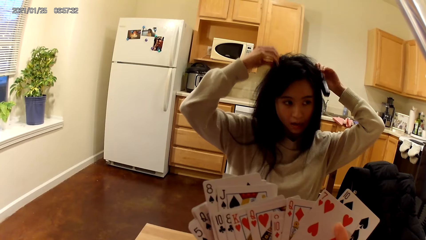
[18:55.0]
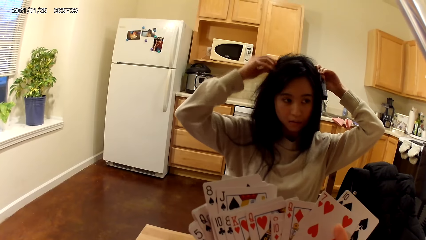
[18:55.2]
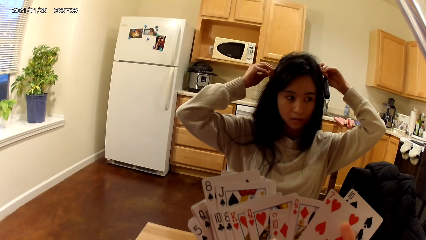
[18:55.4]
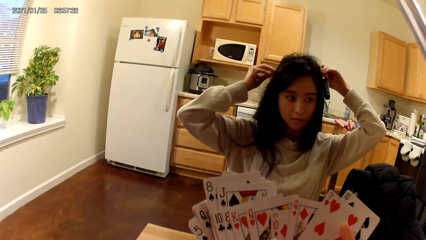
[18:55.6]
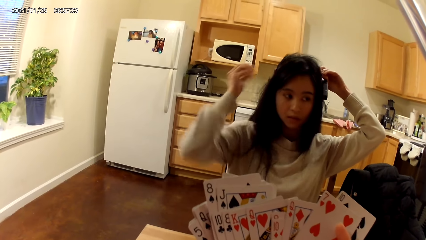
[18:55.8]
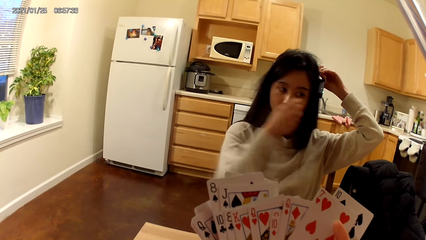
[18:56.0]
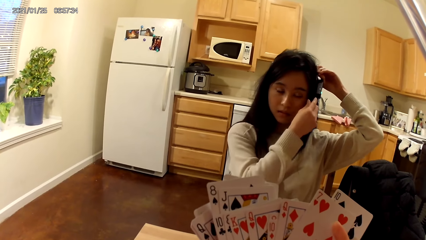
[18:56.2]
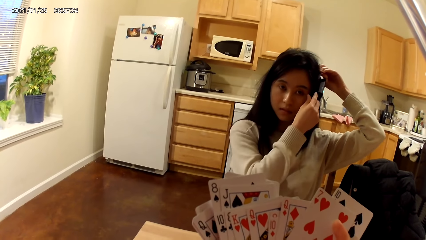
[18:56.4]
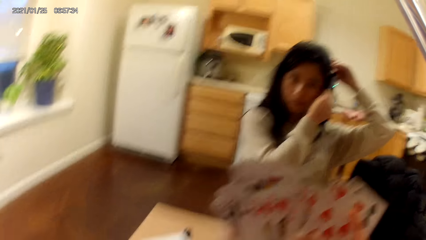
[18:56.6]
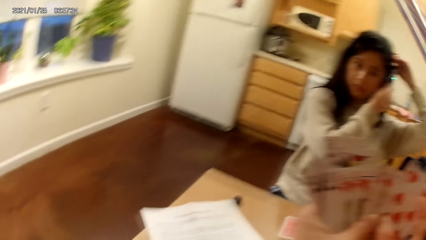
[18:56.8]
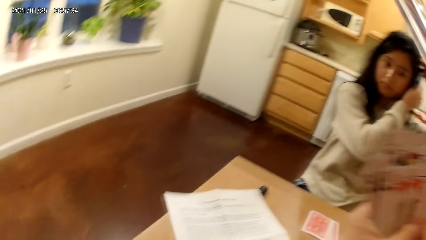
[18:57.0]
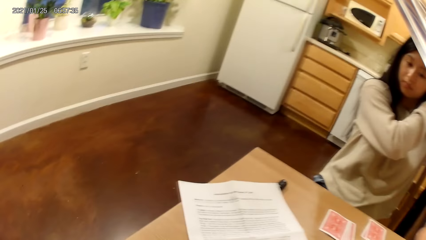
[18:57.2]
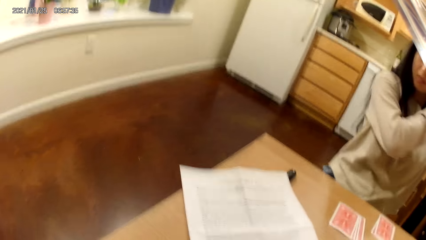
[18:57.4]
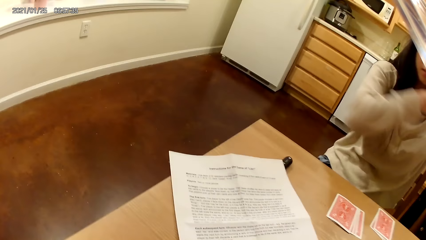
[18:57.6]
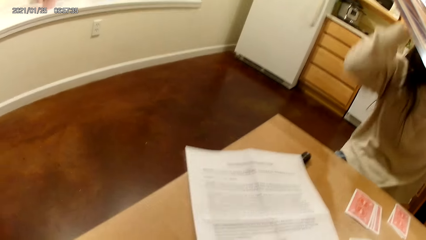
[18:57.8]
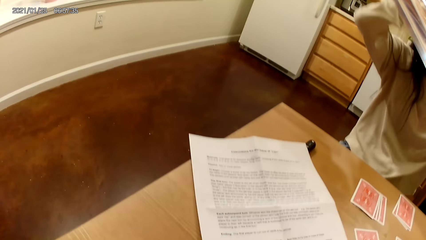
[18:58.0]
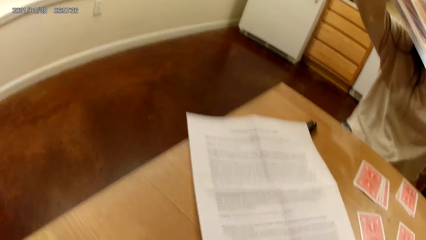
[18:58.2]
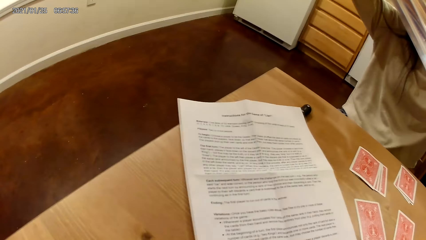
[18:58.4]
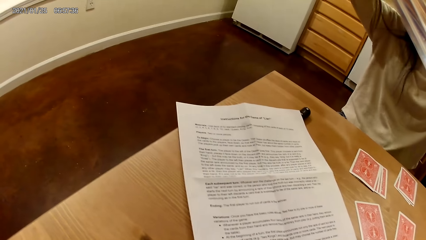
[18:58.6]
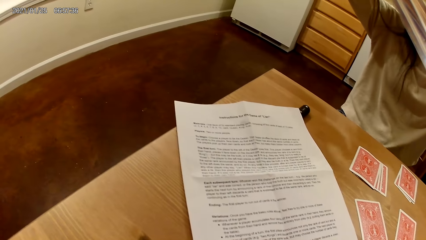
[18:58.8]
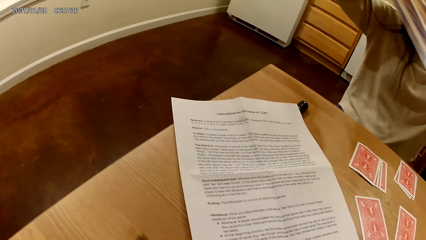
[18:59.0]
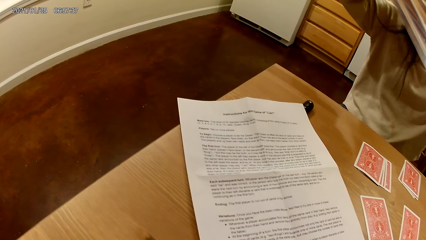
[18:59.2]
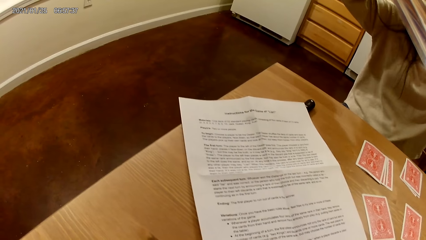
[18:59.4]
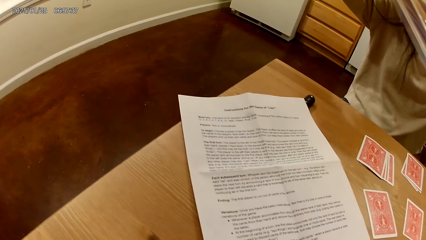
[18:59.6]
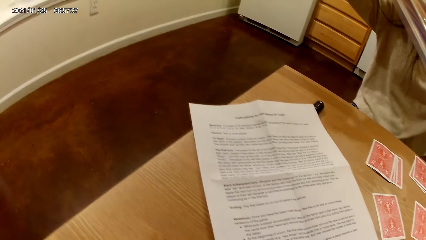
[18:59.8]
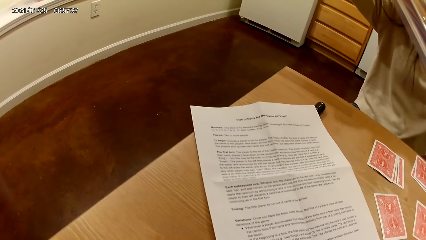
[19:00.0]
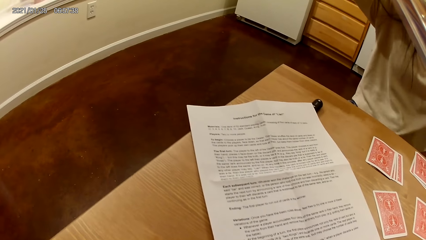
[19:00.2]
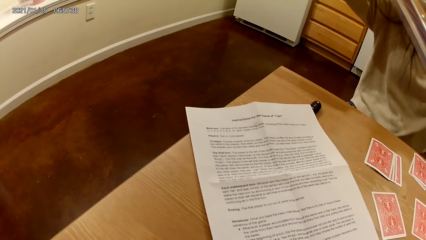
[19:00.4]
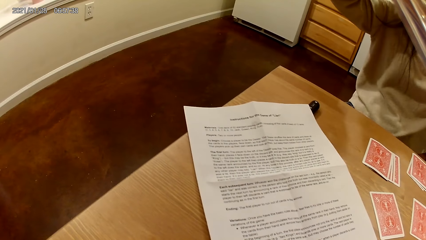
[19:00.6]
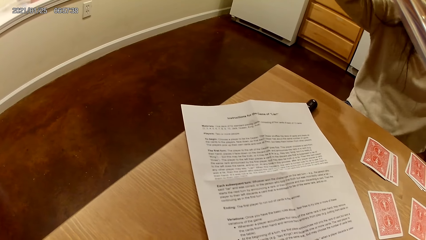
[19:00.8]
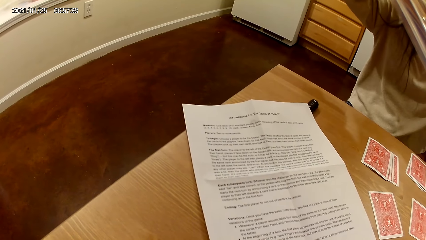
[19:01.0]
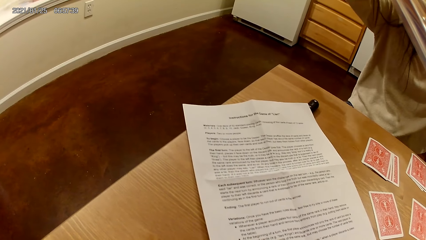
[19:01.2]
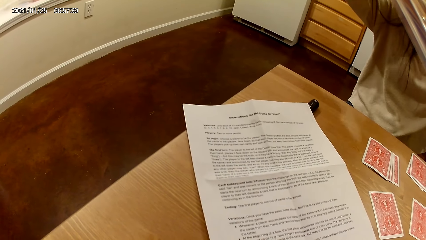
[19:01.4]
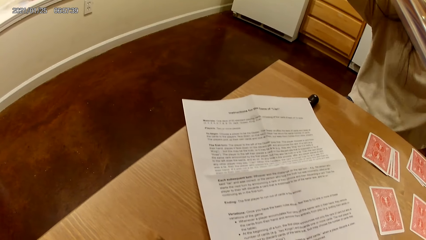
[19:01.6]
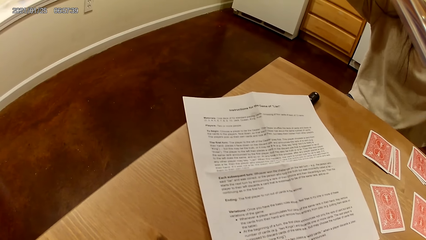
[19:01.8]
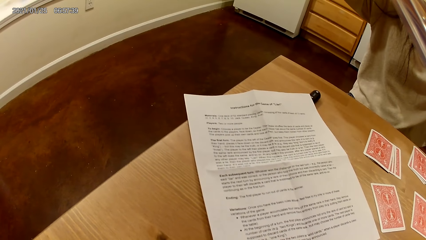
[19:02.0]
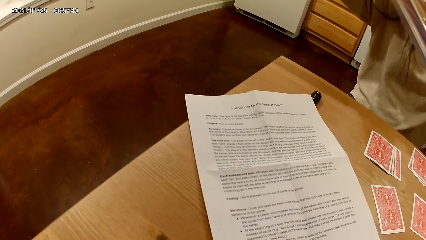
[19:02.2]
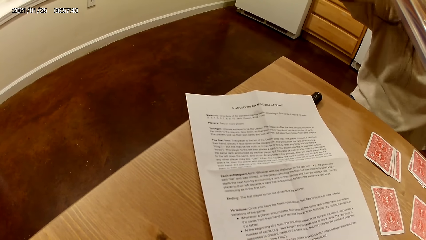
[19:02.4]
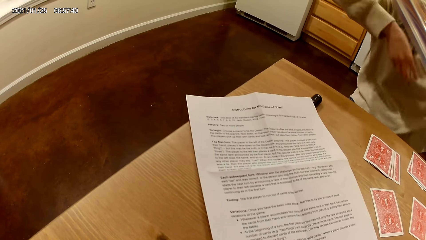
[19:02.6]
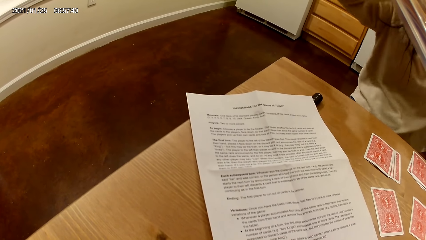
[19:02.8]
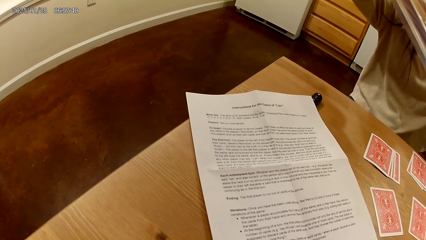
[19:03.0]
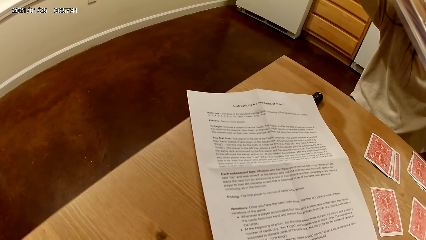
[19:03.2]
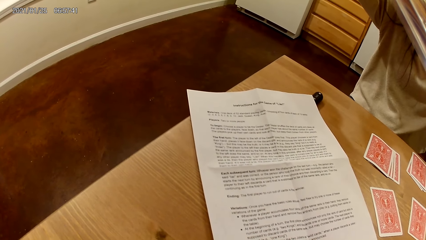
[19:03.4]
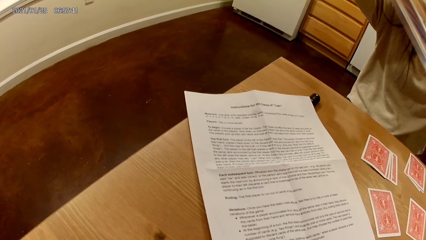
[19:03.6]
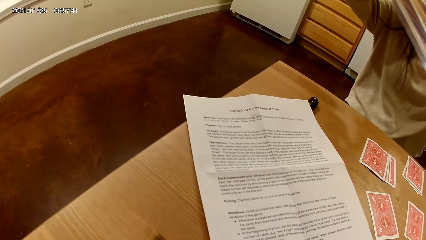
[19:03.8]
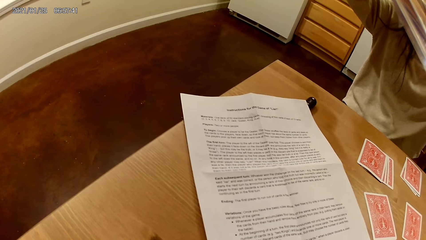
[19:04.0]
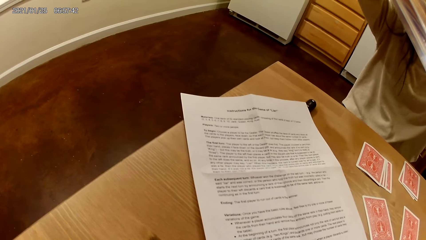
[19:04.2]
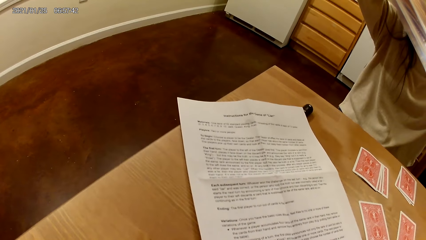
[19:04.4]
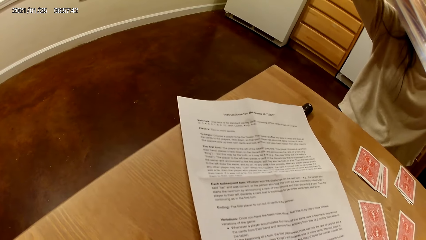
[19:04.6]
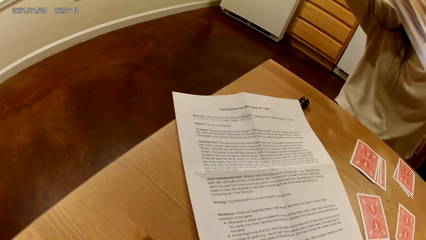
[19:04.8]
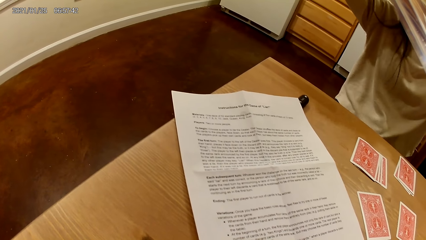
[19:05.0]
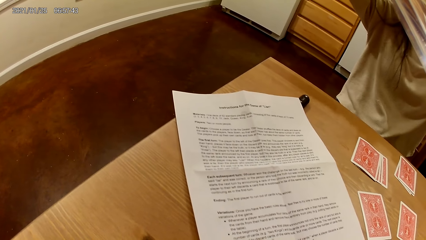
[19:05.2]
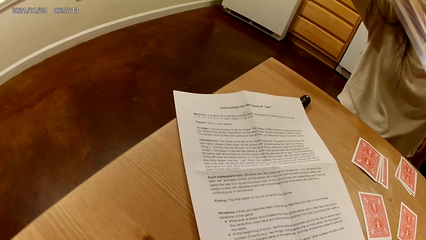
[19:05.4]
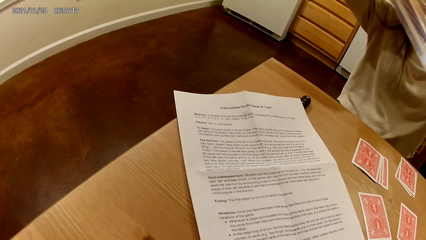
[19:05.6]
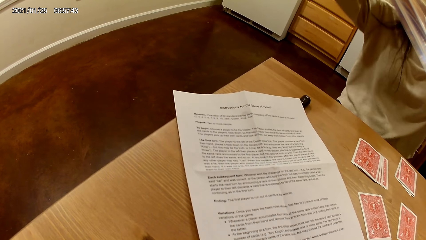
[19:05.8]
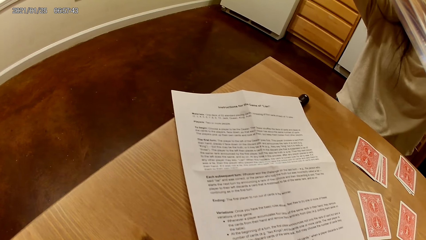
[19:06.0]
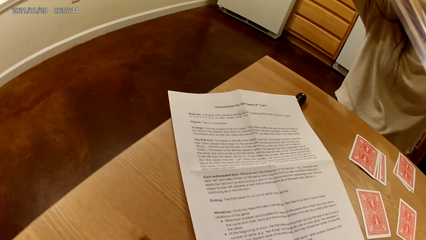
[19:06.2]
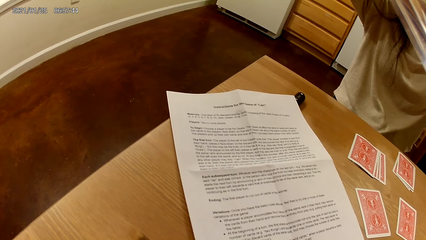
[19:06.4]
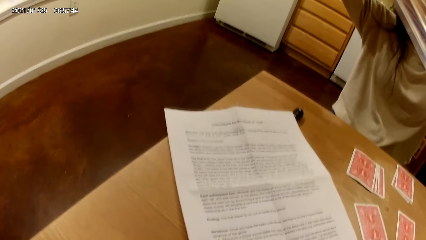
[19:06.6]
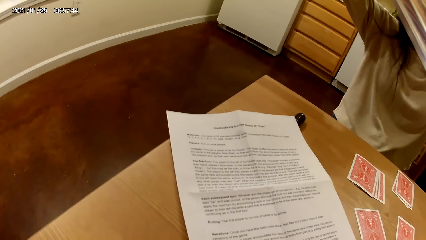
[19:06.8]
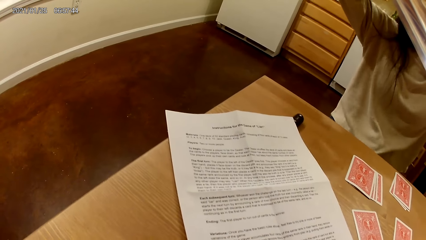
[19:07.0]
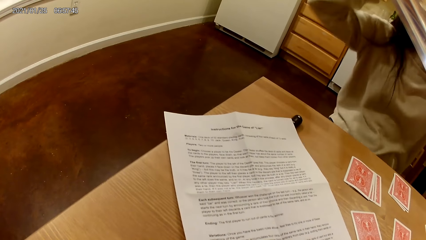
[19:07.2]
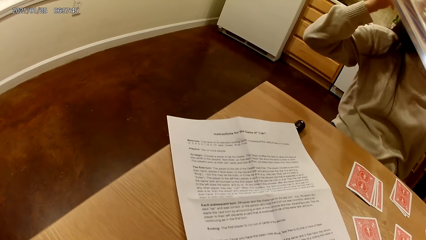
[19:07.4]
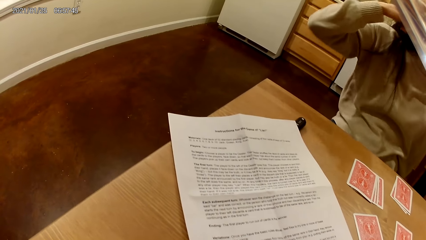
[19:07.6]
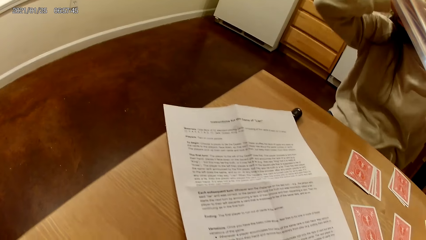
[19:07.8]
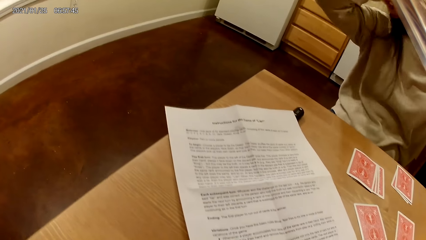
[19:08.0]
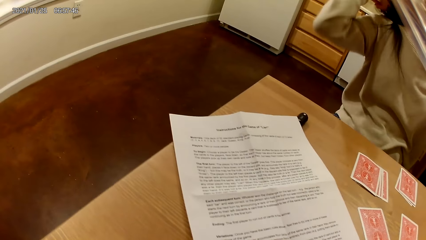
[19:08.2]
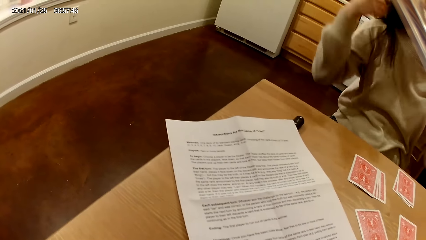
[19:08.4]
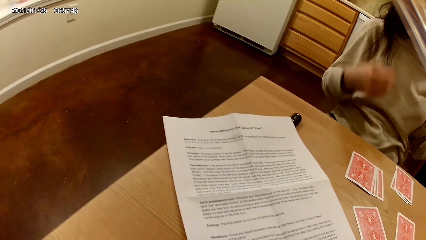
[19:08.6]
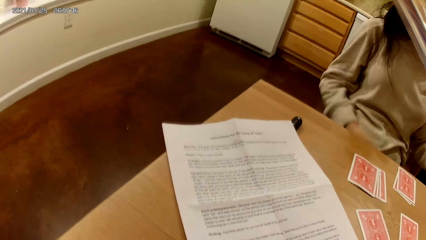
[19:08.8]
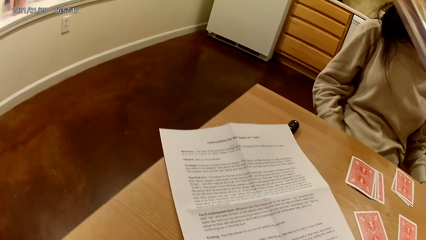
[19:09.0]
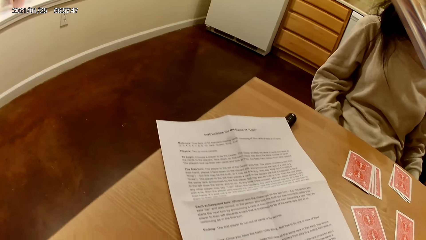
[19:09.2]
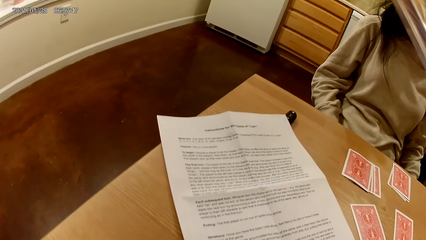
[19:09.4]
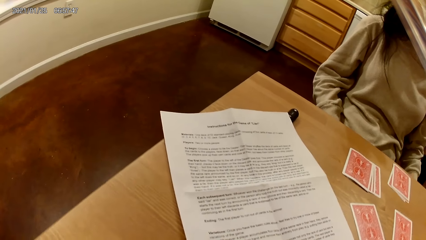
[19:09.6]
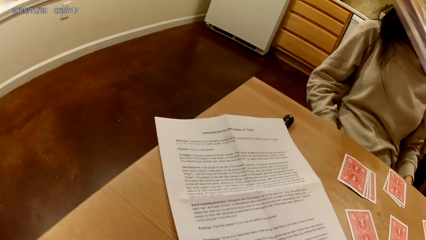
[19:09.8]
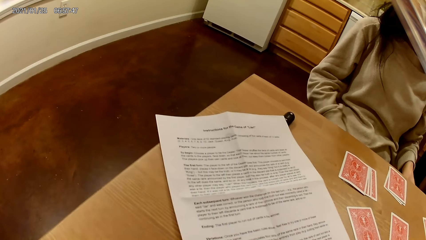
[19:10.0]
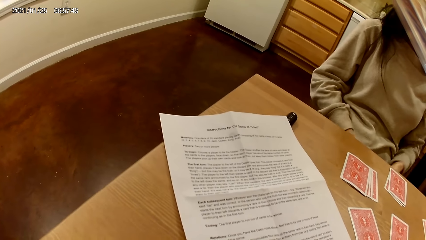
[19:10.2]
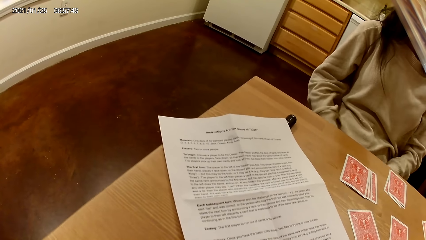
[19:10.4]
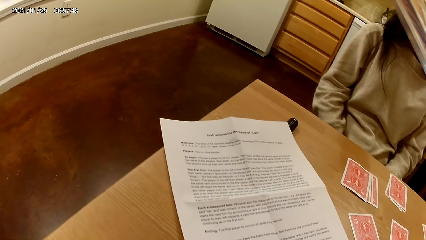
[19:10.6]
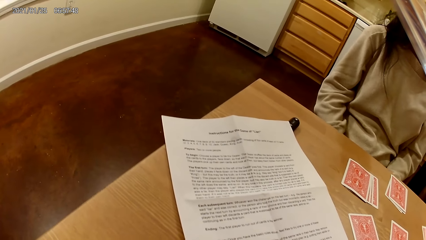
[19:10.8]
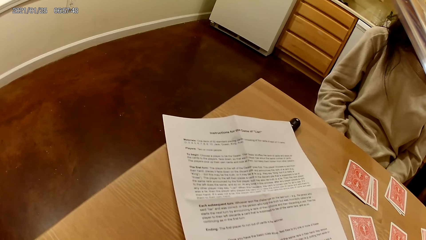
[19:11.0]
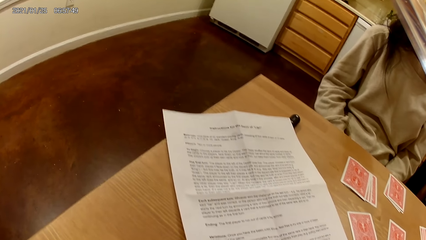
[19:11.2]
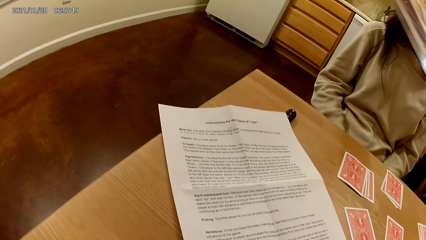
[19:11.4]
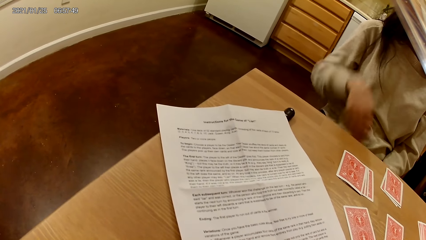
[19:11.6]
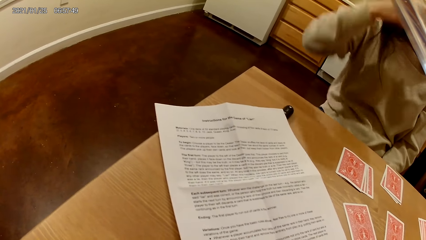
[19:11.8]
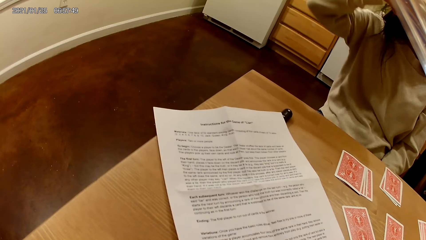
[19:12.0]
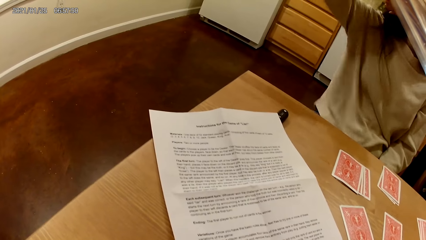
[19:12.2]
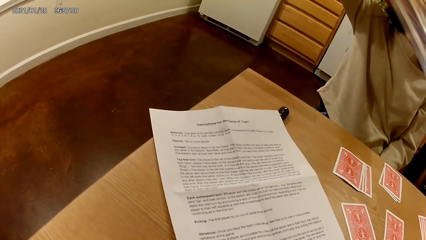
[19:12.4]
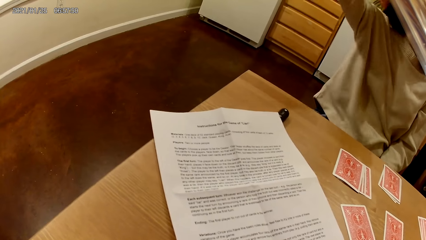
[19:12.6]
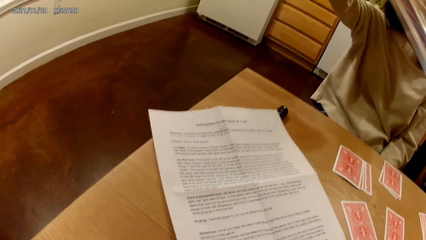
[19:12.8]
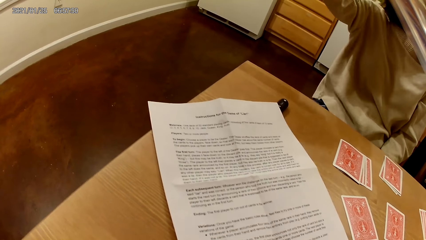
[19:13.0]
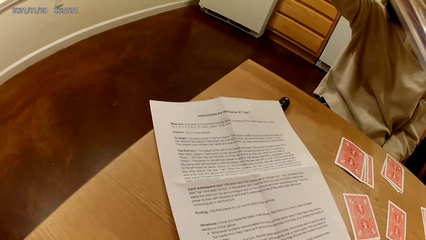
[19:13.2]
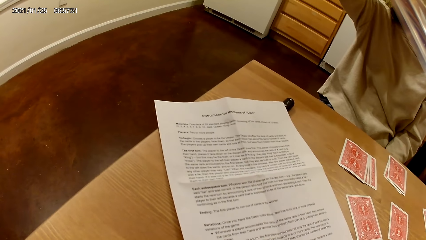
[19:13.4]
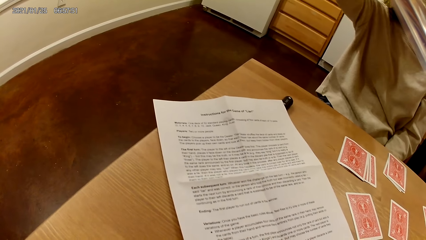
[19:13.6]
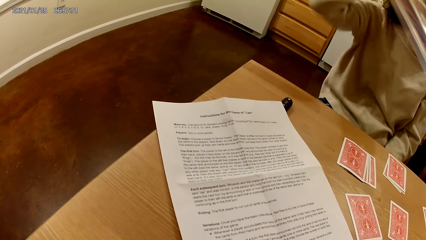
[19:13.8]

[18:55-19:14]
The camera wearer looks at the paper on the table. They read the paper.
